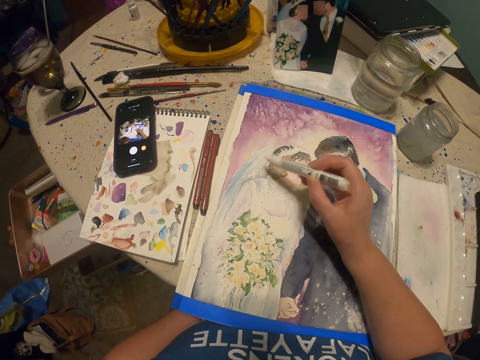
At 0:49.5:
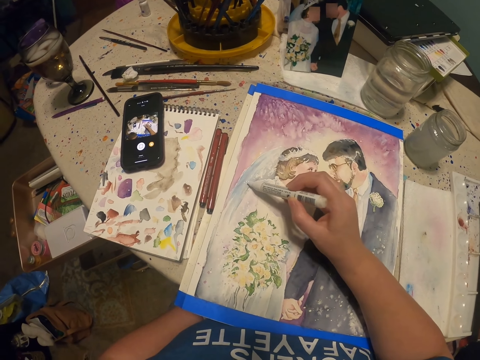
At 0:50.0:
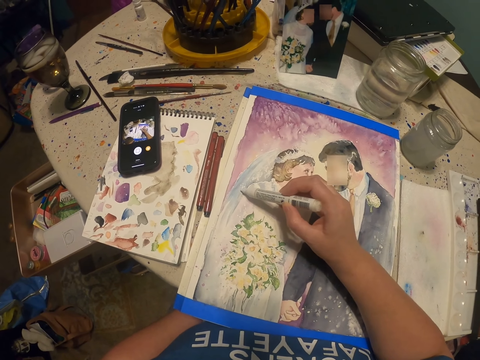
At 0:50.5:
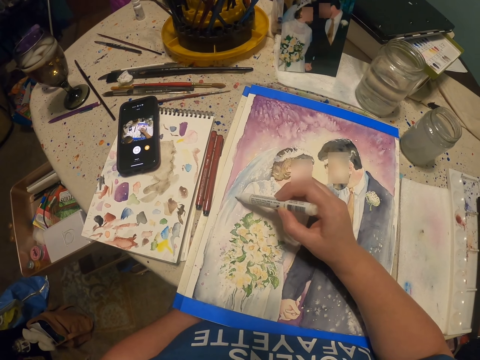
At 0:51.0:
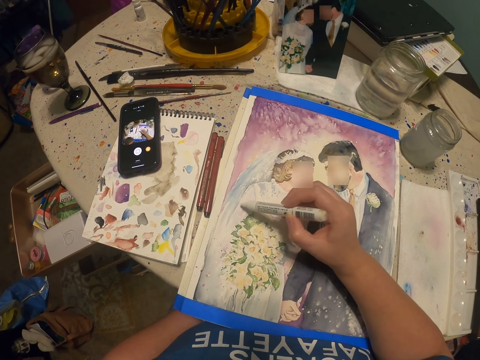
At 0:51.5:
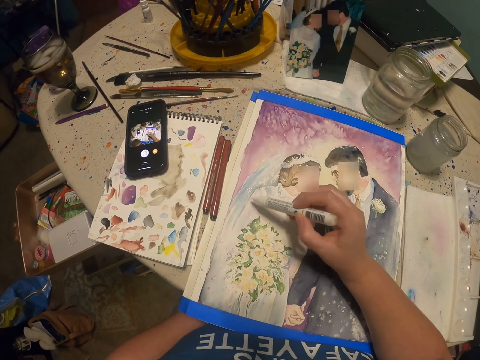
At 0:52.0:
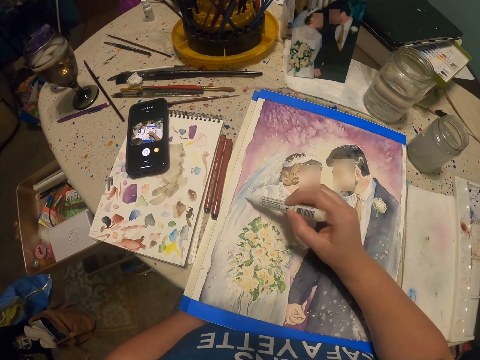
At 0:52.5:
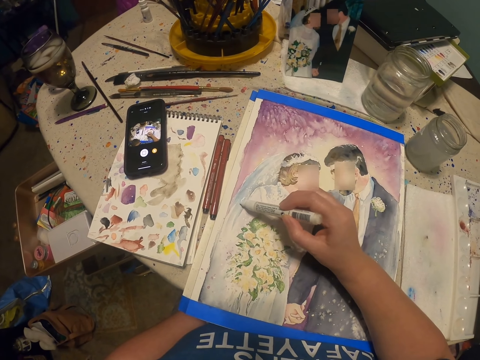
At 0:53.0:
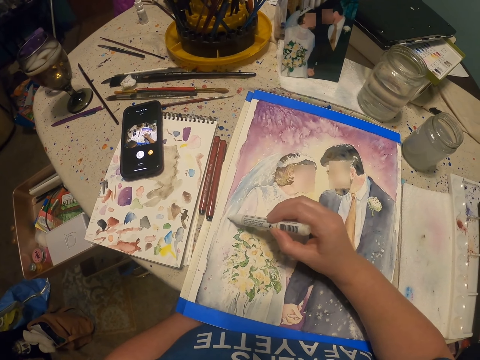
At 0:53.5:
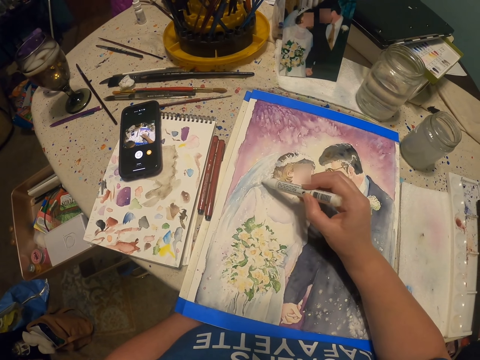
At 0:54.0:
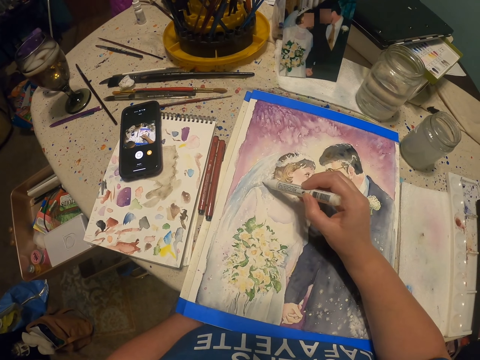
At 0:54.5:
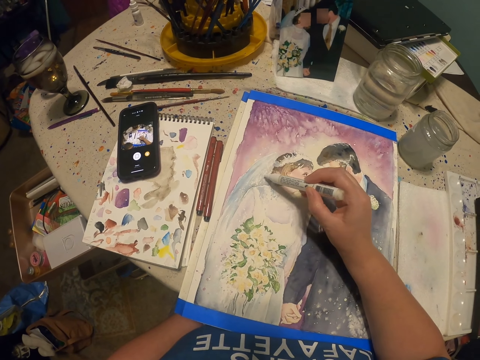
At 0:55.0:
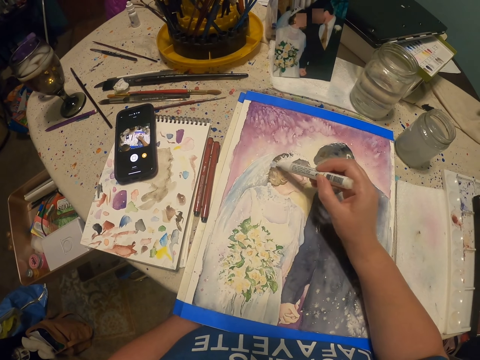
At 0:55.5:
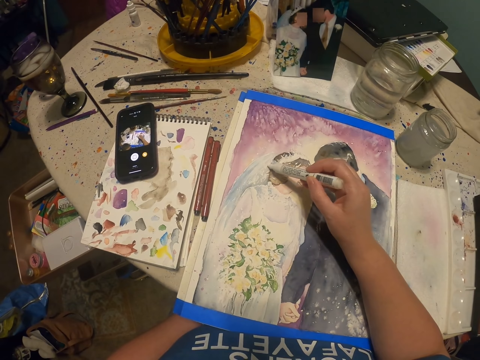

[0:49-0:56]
The camera wearer paints on the art.

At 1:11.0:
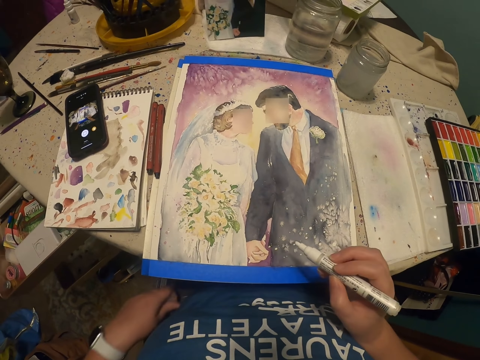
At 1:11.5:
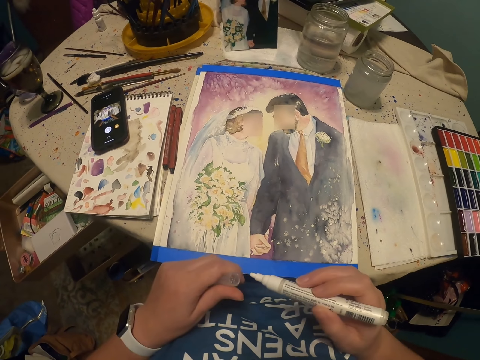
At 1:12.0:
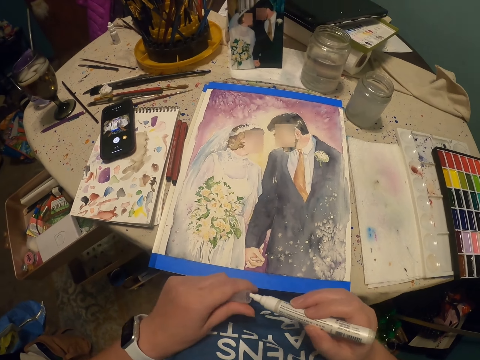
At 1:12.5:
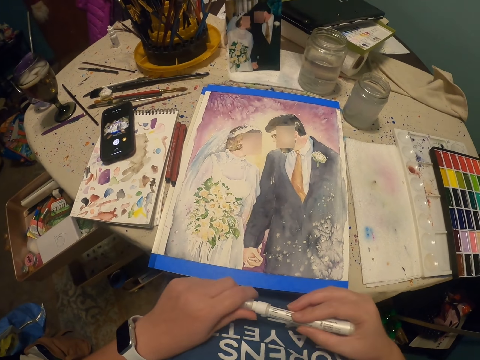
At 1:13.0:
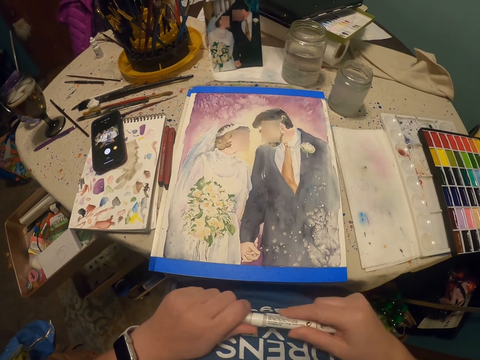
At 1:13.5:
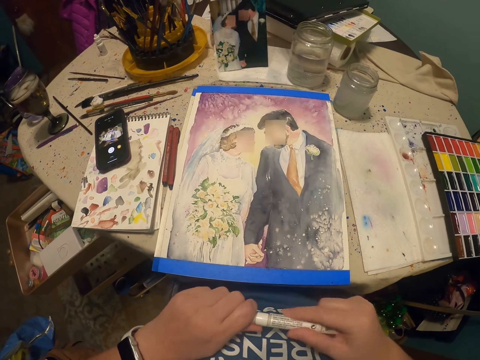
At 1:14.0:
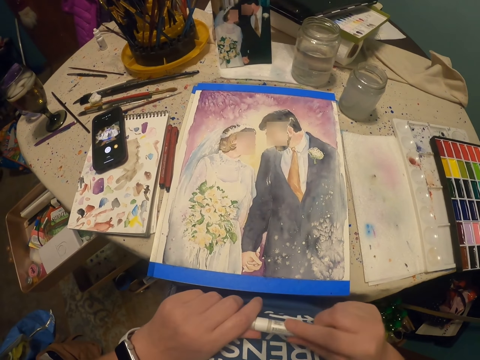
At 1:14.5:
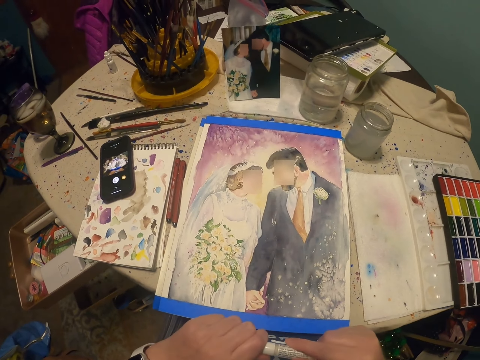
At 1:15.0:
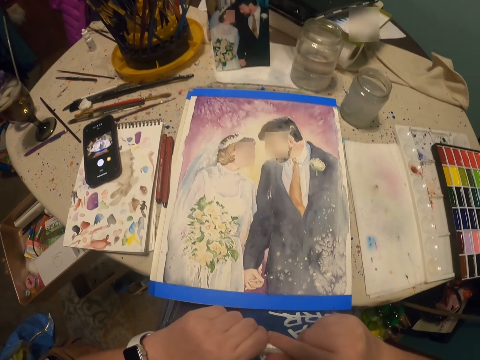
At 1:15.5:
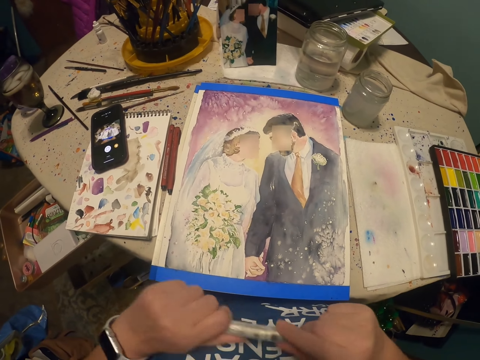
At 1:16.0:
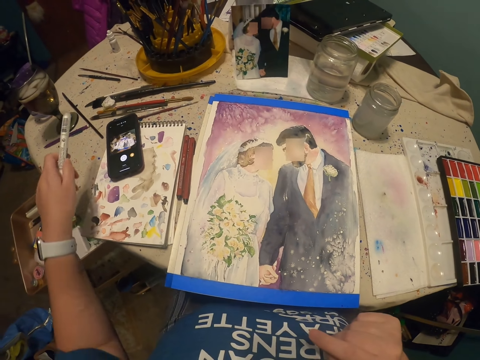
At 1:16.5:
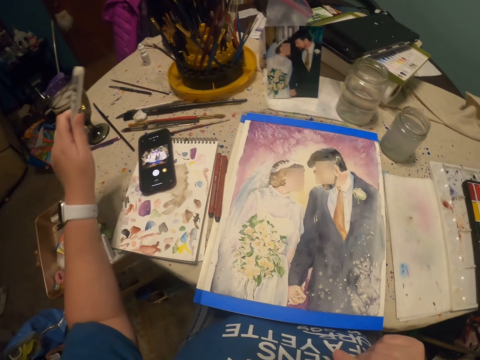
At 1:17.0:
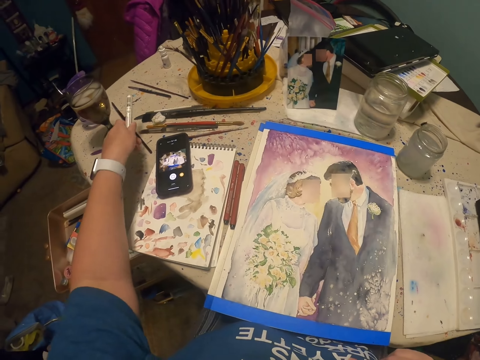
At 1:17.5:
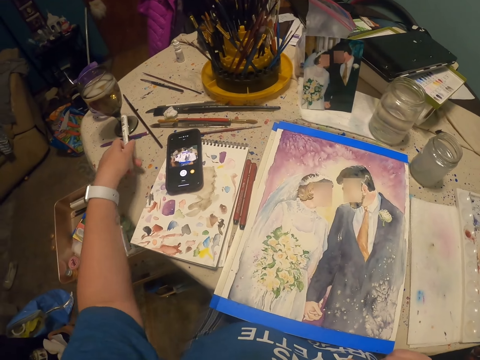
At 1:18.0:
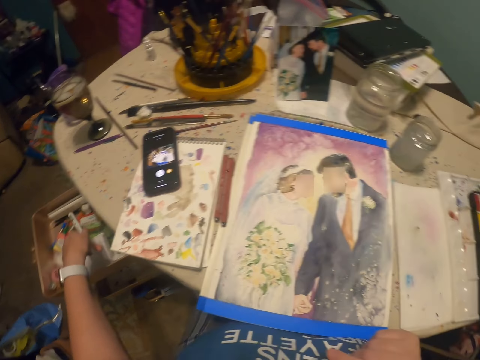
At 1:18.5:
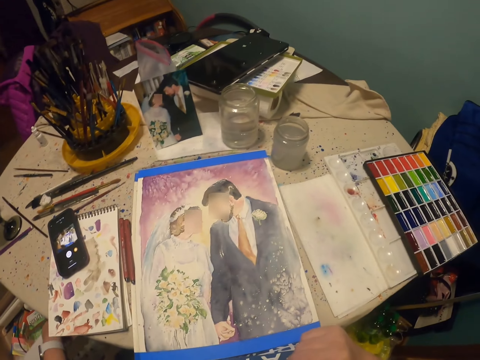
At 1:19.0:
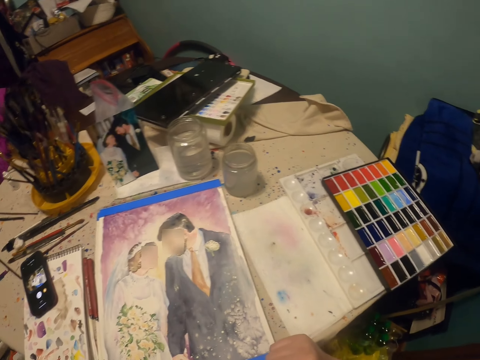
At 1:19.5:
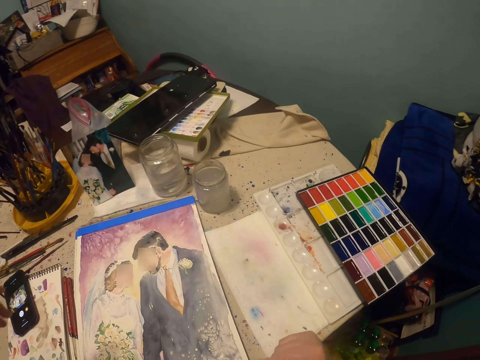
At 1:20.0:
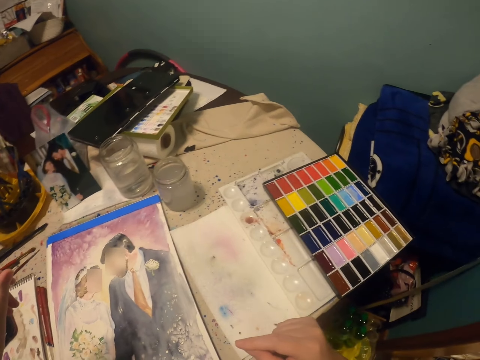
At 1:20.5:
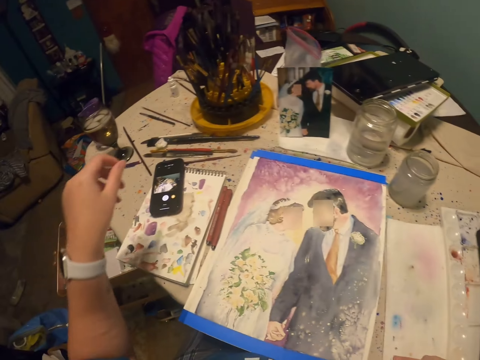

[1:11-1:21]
The camera wearer closes the painting pen with the lid. They hold the painting pen on the table. They put the painting pen in the drawer. They look at the decoration.

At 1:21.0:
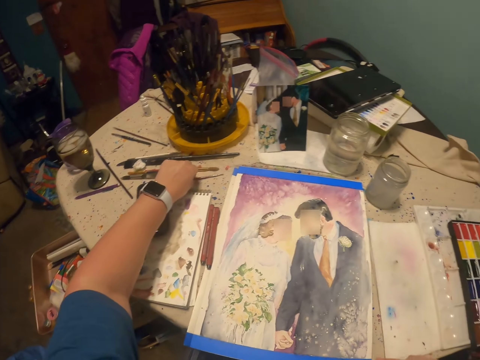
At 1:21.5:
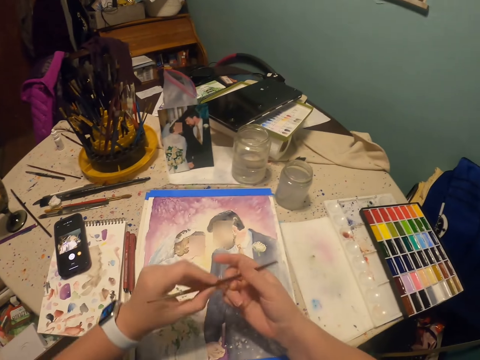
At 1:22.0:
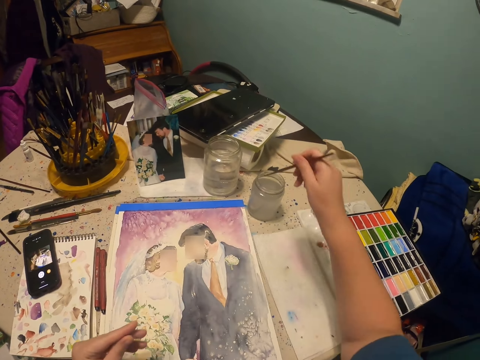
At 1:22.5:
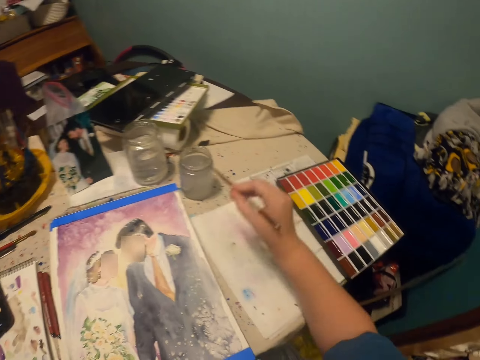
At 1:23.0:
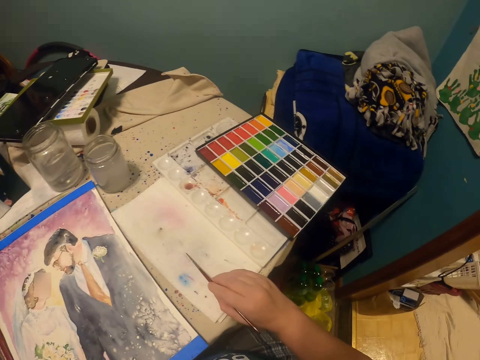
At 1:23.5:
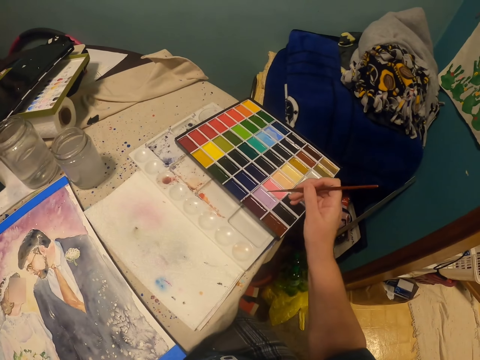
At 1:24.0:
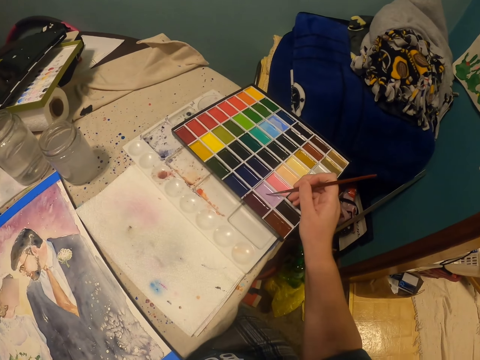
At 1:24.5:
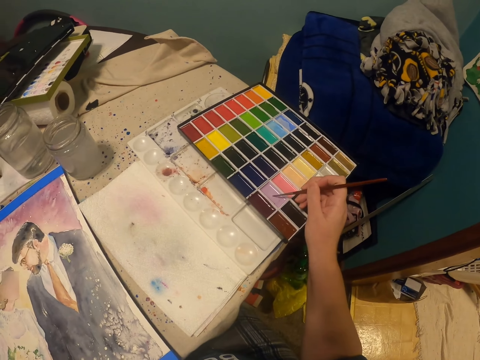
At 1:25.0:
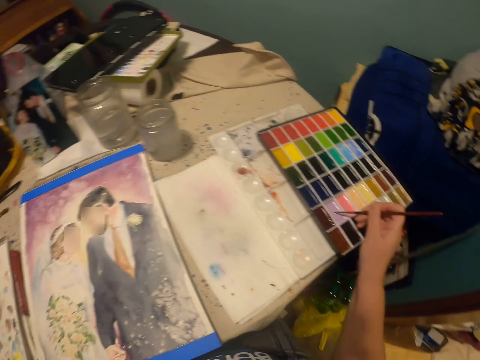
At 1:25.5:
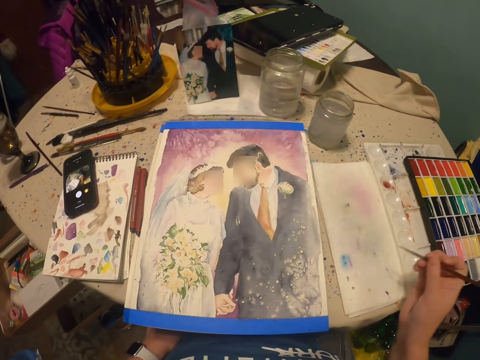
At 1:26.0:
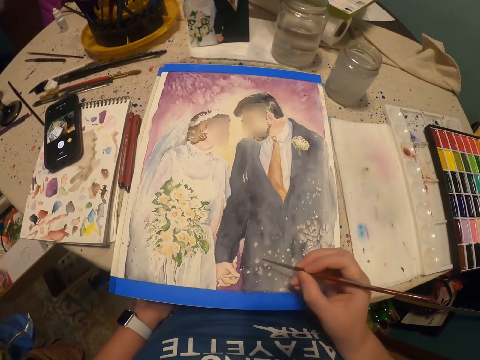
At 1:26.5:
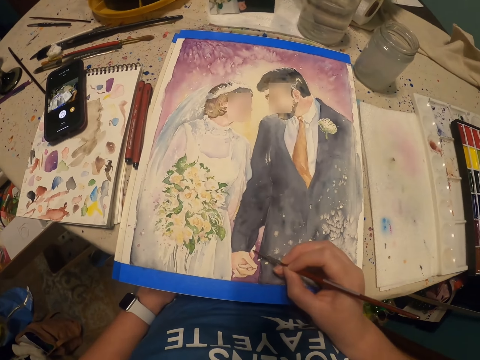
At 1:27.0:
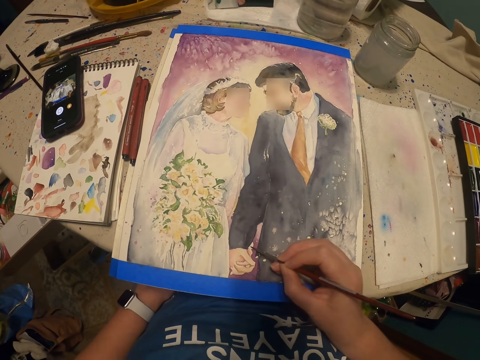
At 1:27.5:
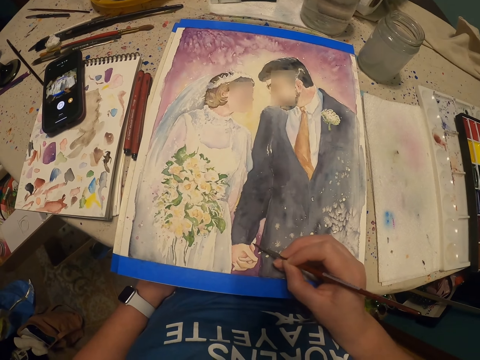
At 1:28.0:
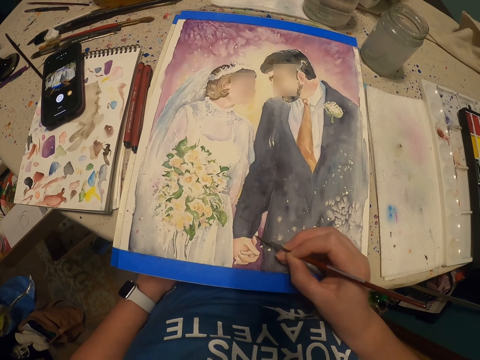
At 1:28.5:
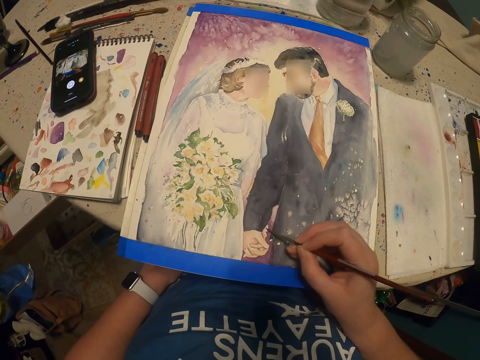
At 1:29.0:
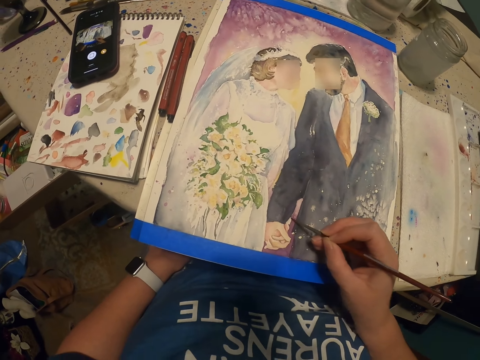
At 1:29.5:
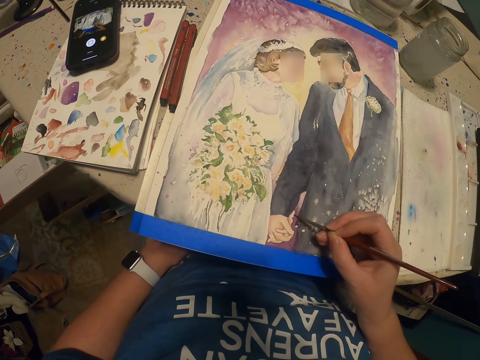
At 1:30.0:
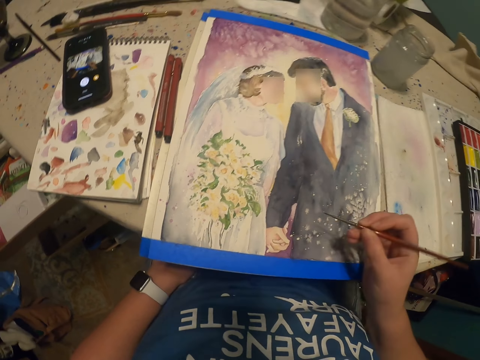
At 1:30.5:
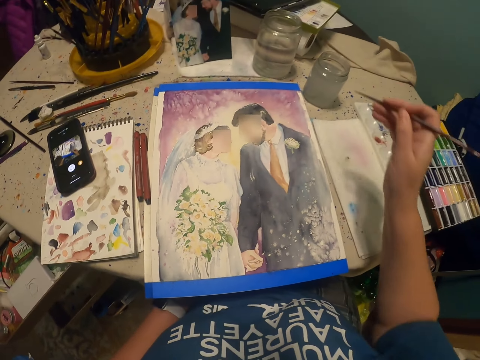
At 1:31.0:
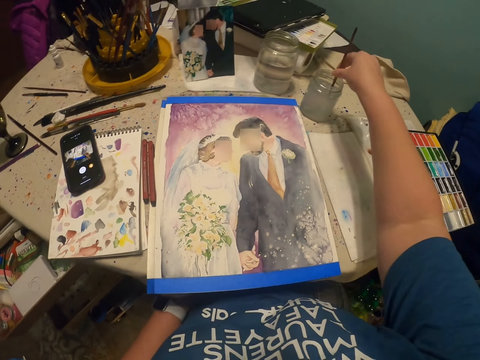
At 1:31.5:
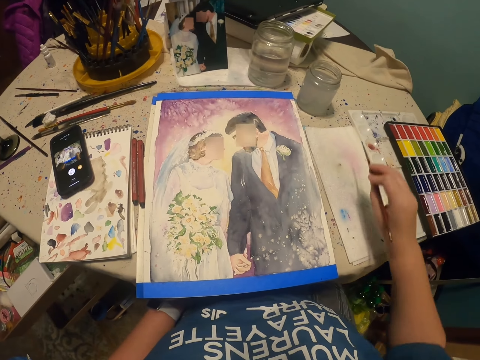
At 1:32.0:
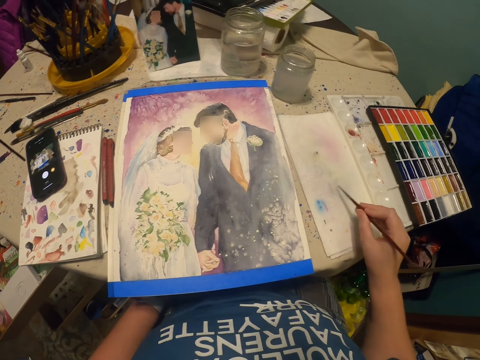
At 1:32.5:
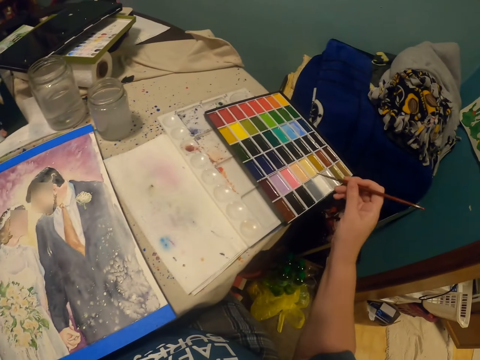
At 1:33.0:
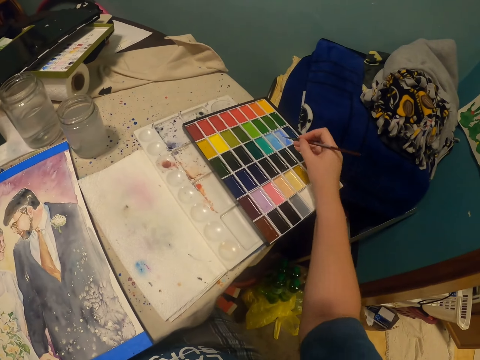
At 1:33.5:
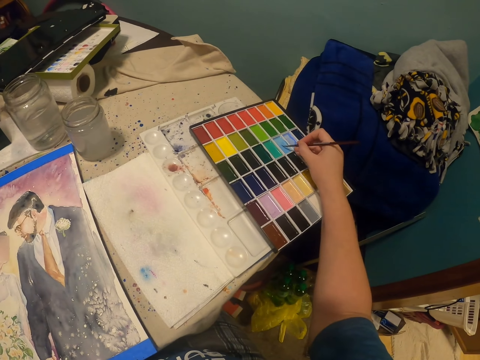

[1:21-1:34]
The camera wearer picks up the paint brush or brush pen. They hold the paint brush. They dip the brush pen in the water on the art liquid glass. They wipe the pen on the rough draft. They apply the paint on the brush. They put the brush pen on the paint box. They paint the decoration. They dip the brush pen on the art liquid glass. They hold the paint brush. They wipe the brush pen on the rough draft. They apply the paint on the brush.
